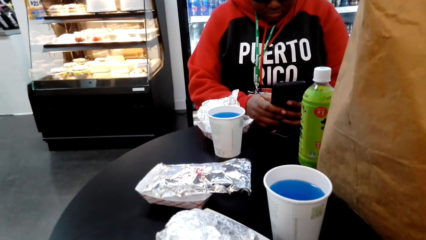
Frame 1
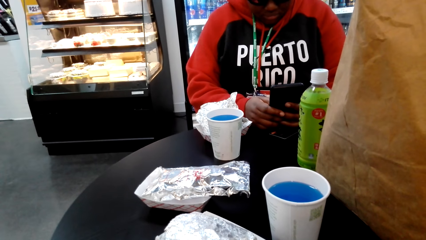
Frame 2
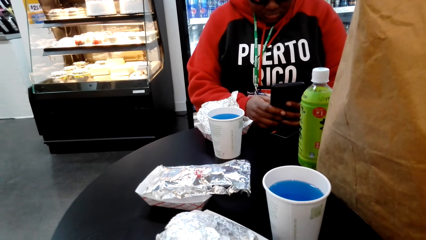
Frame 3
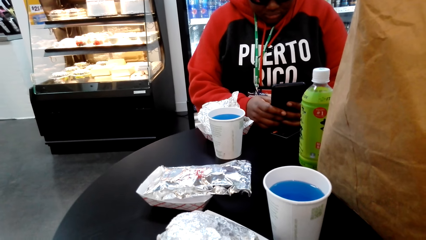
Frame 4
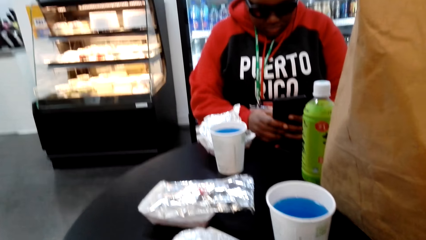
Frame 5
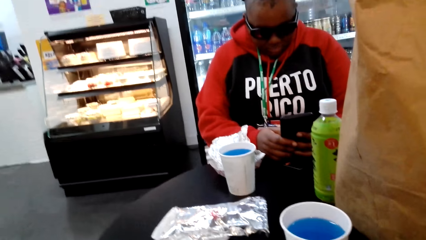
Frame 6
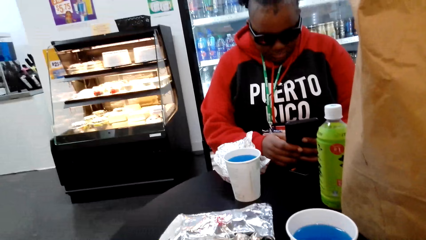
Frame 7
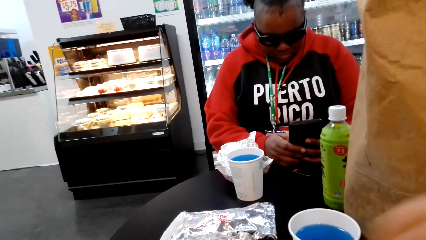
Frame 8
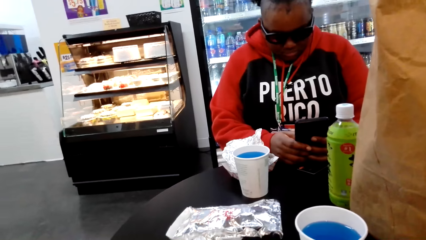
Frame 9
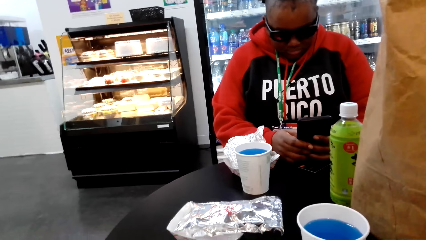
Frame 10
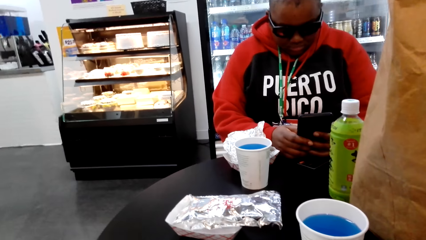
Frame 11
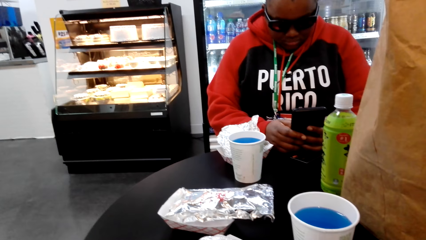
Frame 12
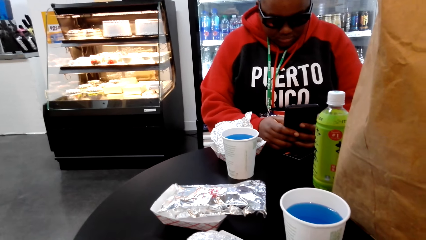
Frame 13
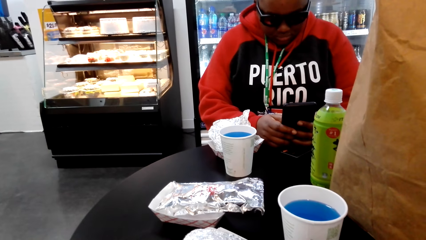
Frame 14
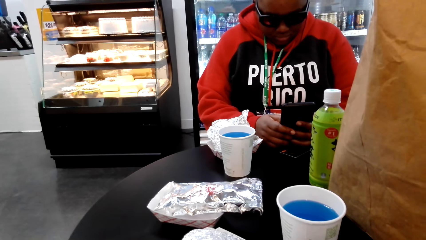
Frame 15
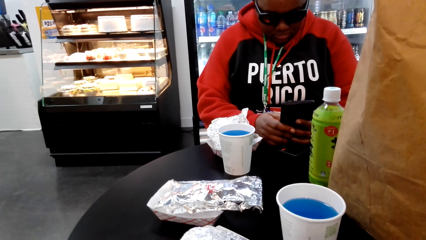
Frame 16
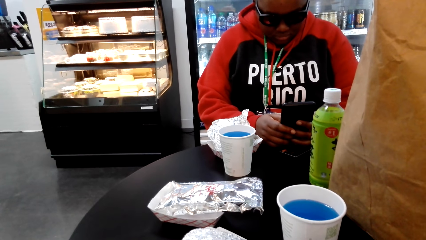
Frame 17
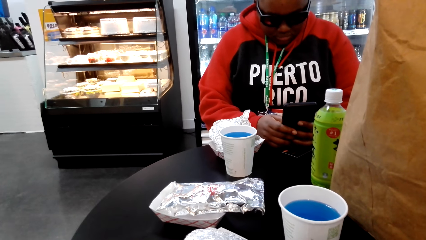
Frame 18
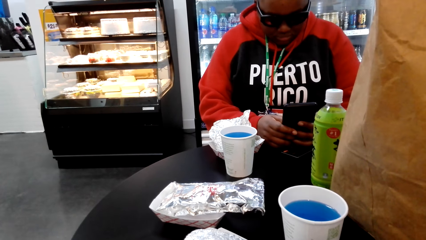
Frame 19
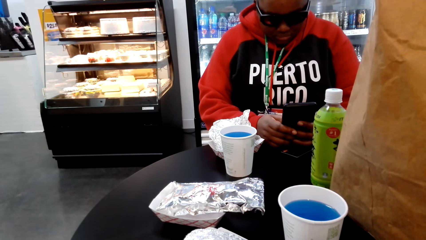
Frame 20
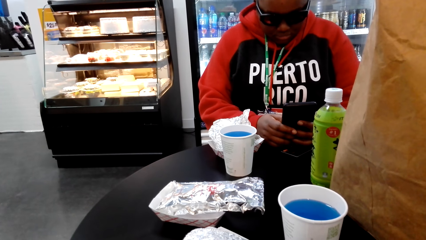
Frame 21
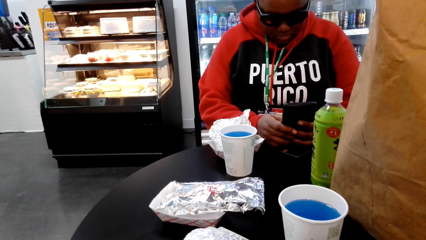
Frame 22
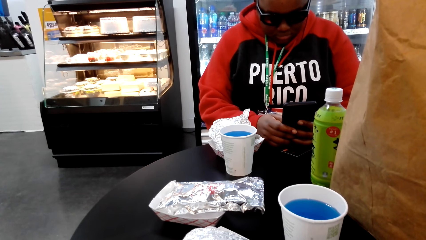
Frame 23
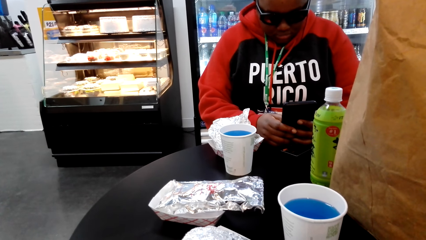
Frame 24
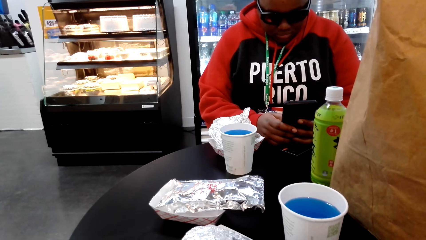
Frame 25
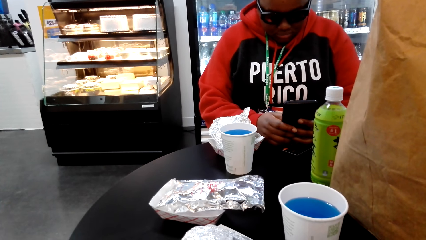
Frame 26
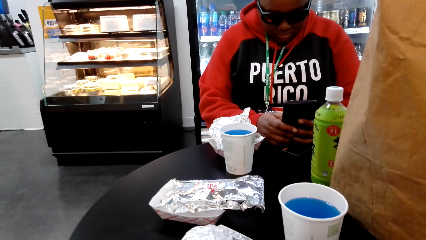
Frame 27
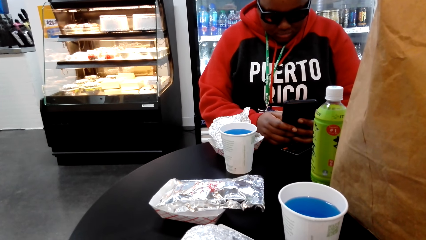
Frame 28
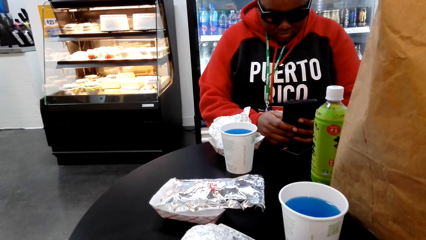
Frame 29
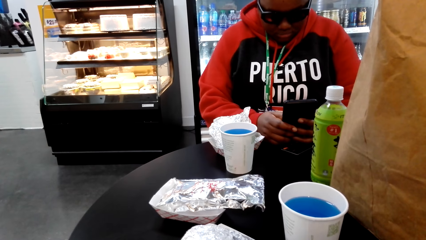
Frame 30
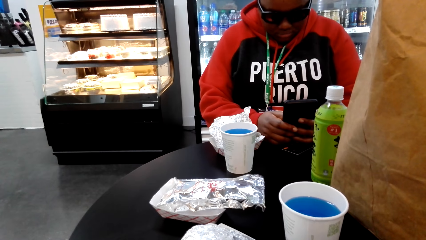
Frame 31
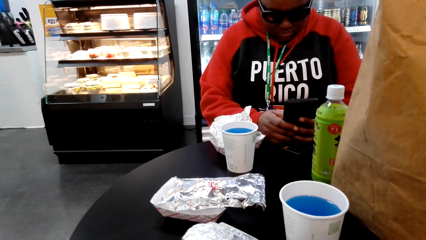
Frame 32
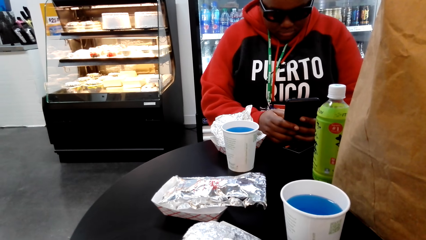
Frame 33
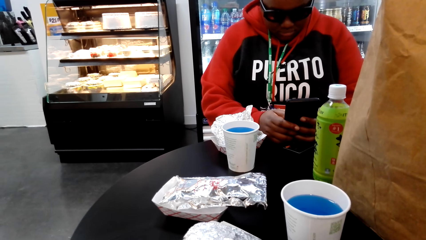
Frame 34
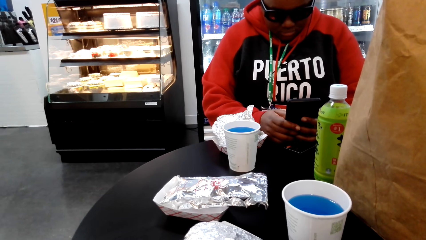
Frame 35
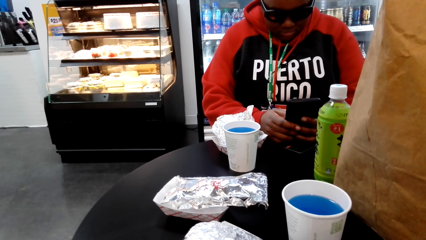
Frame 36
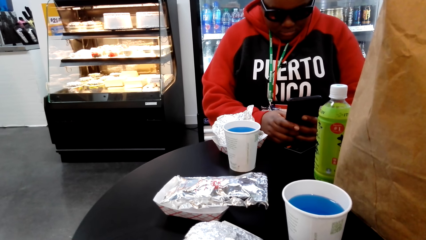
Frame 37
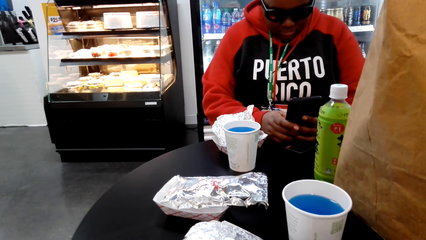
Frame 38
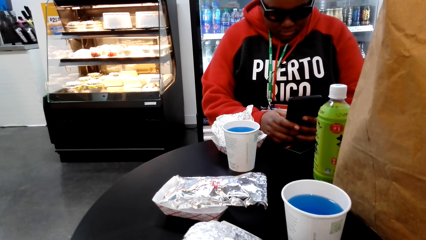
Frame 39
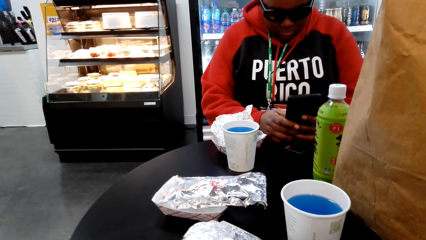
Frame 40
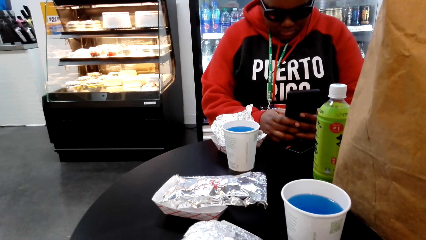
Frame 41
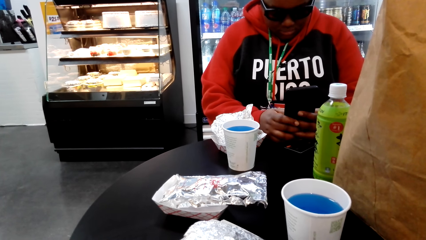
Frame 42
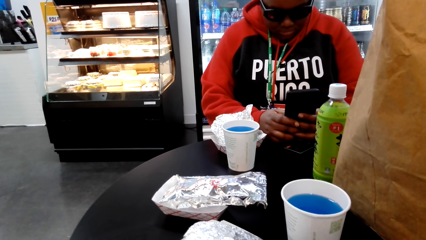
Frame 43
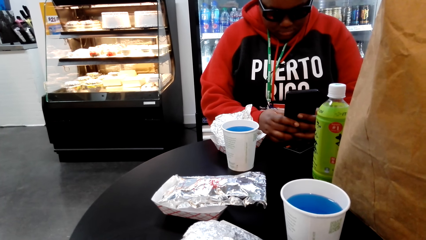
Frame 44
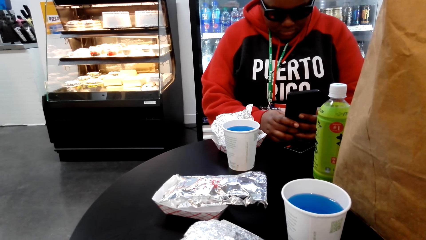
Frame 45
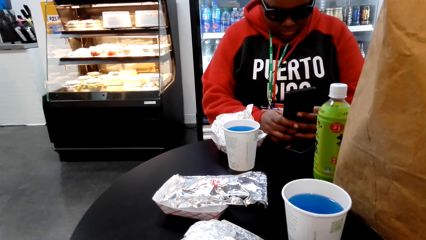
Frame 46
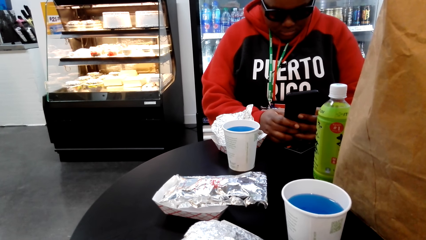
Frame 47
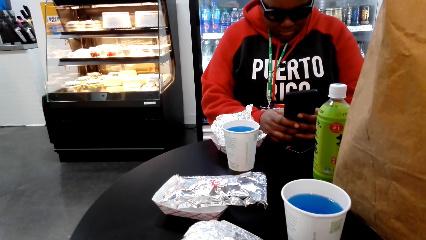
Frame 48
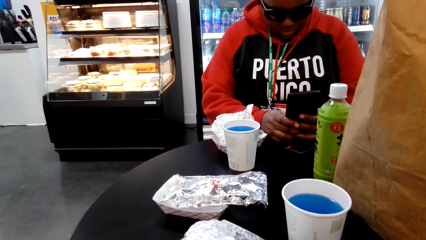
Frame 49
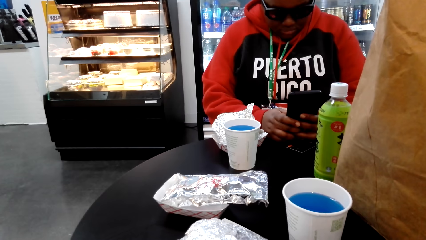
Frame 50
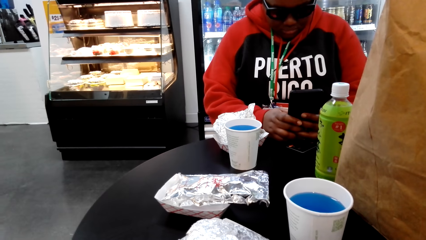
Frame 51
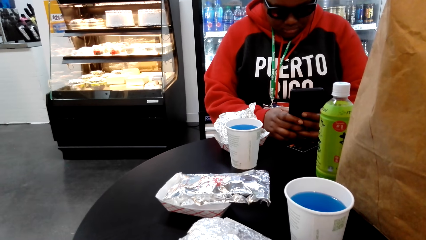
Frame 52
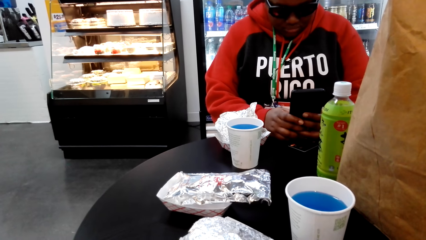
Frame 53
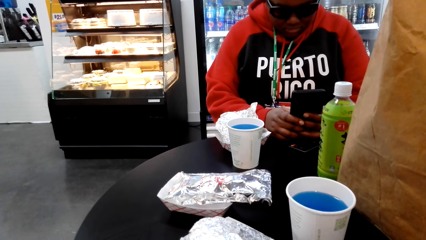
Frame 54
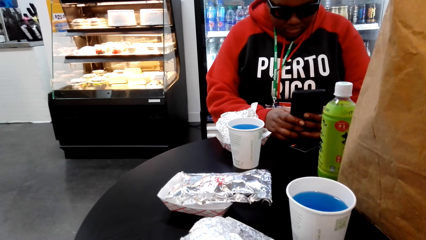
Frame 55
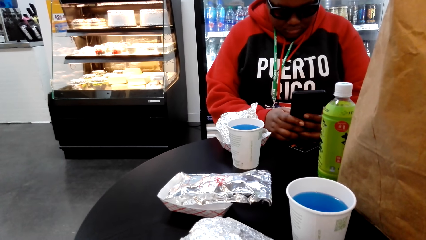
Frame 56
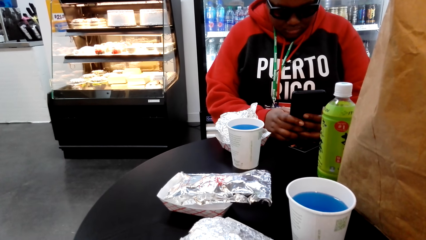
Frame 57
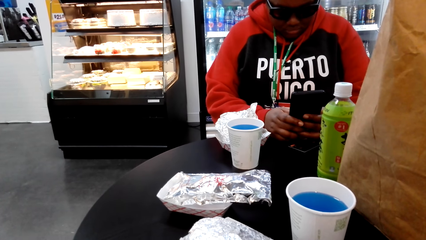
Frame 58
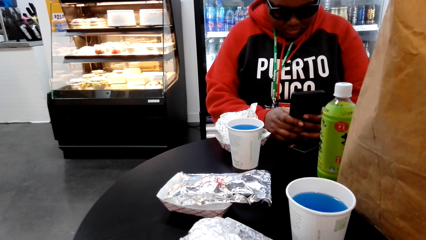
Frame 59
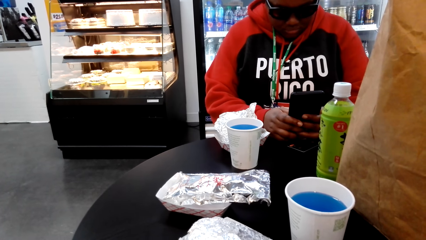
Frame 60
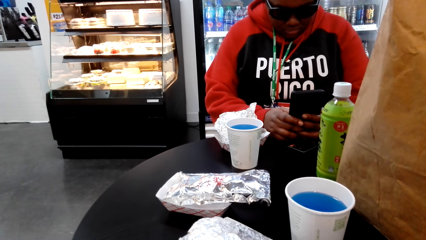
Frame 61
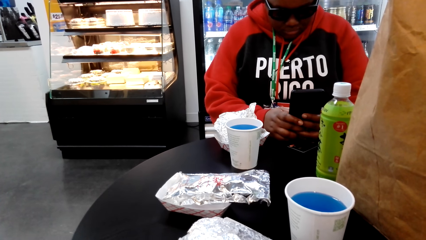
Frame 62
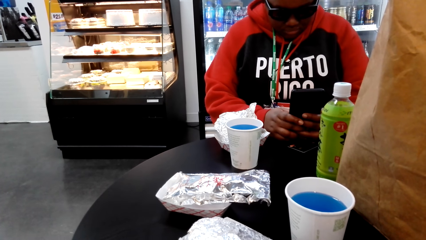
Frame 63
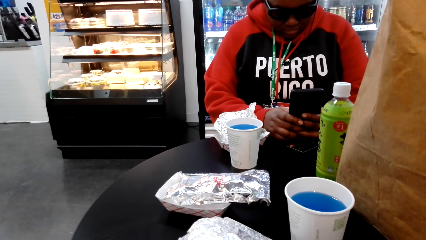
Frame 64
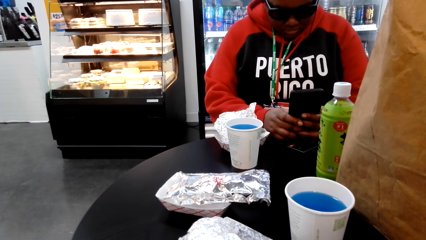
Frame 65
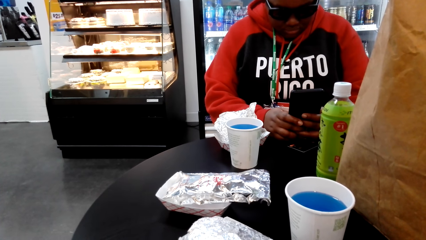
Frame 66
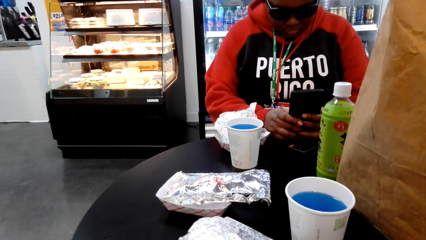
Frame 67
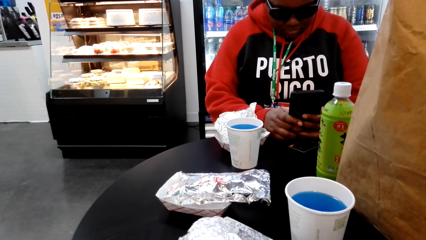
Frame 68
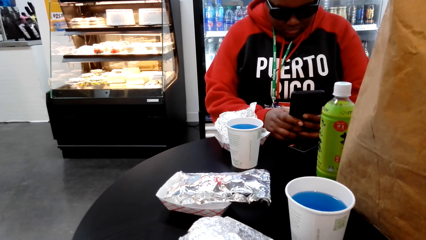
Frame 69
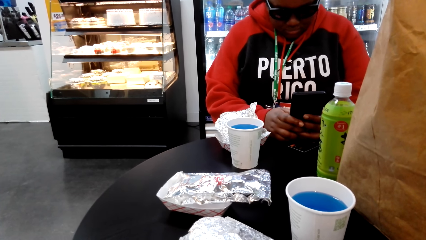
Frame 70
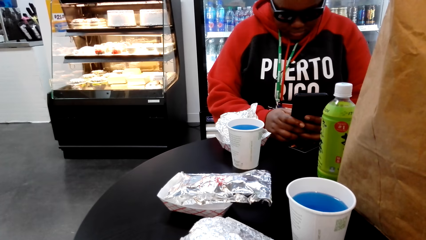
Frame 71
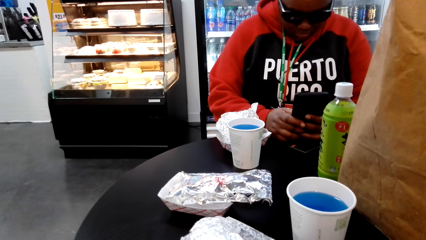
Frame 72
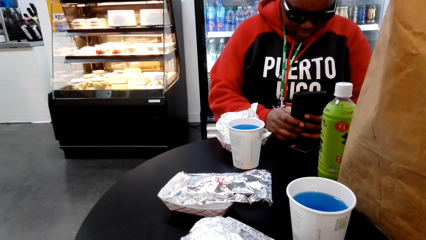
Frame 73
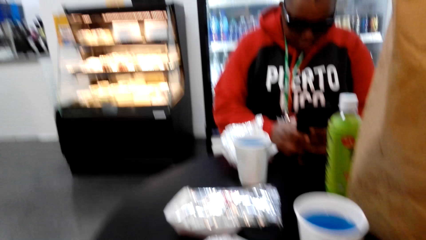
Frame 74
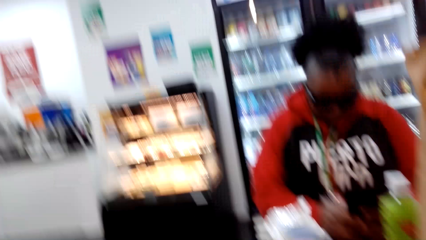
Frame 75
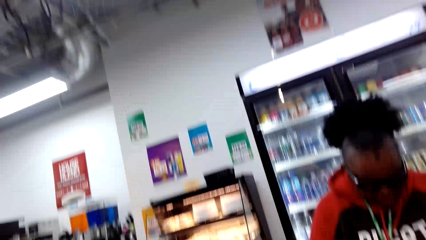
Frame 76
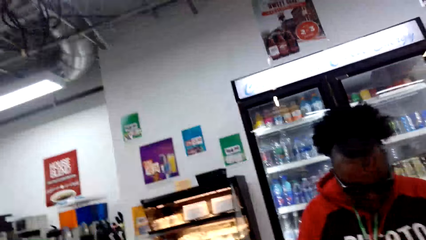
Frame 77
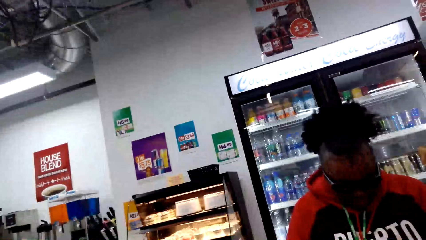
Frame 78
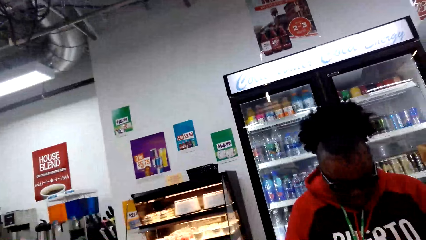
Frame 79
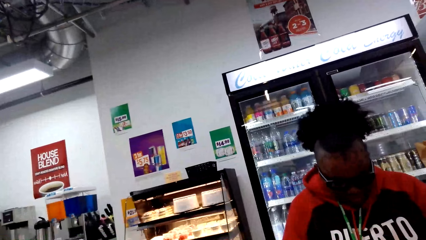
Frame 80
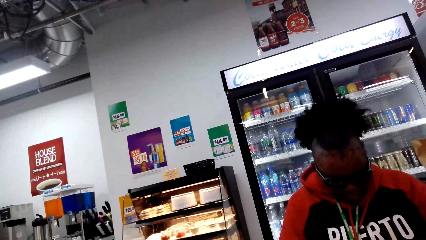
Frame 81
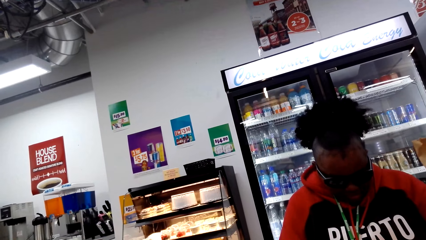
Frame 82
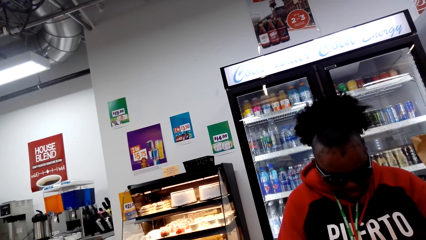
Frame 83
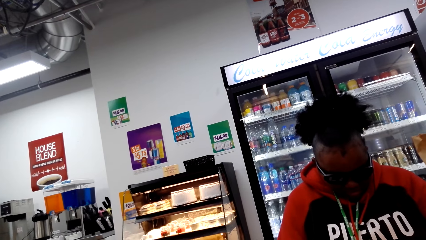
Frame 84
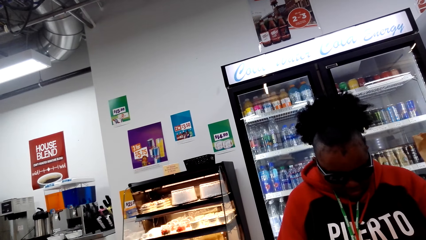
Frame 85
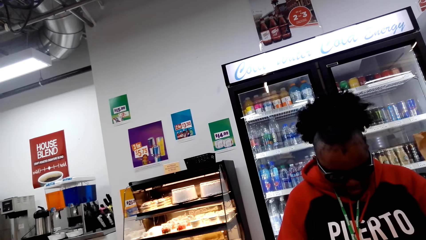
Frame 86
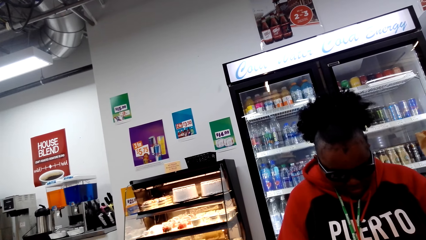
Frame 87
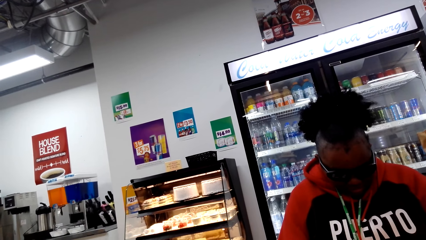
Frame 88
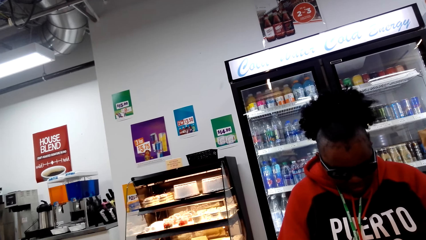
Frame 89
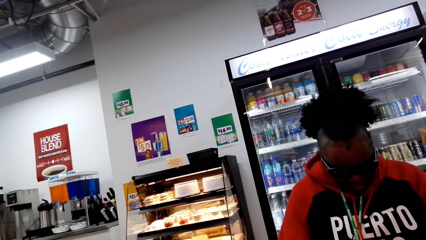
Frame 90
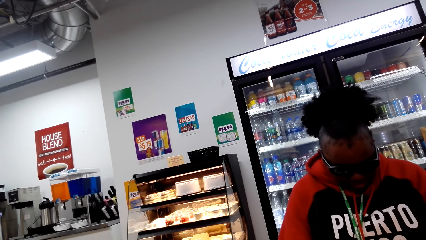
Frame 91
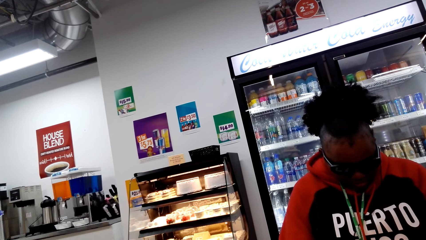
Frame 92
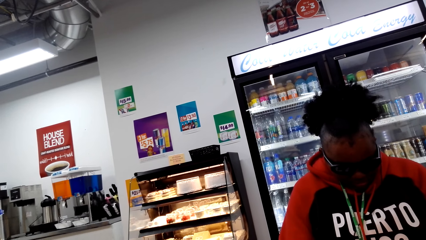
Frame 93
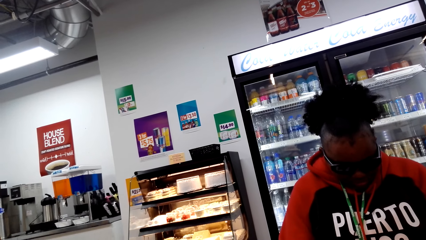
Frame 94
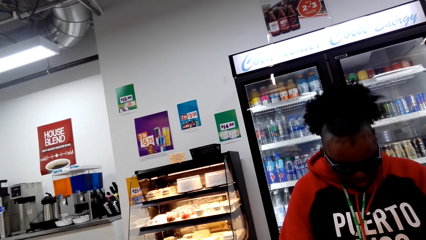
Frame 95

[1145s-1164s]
A woman uses the phone. The camera wearer looks to the side.
